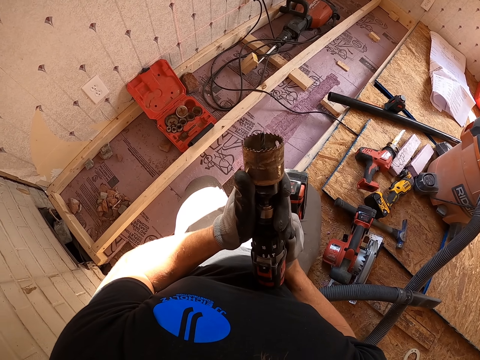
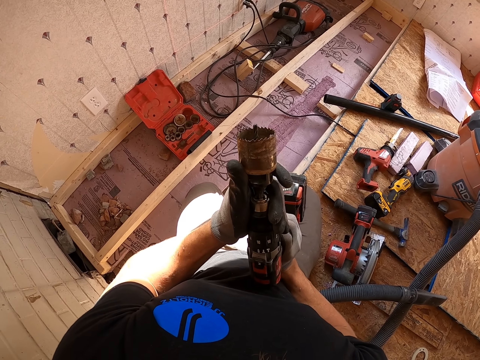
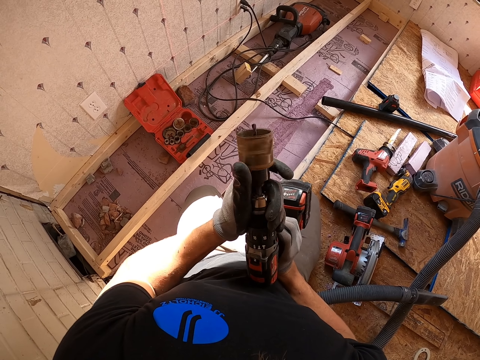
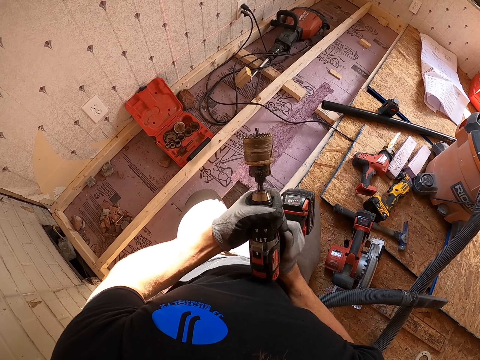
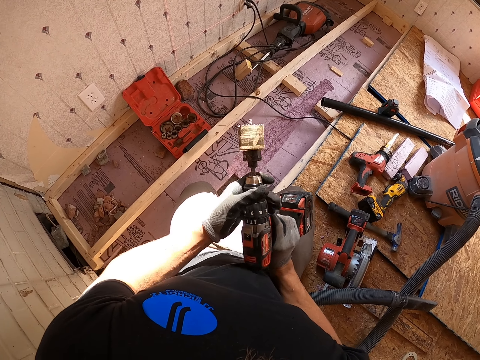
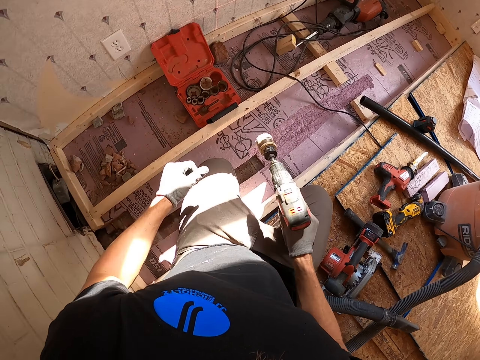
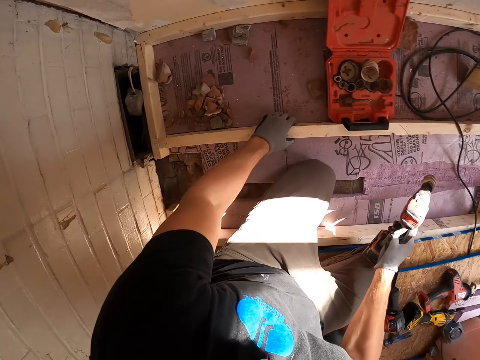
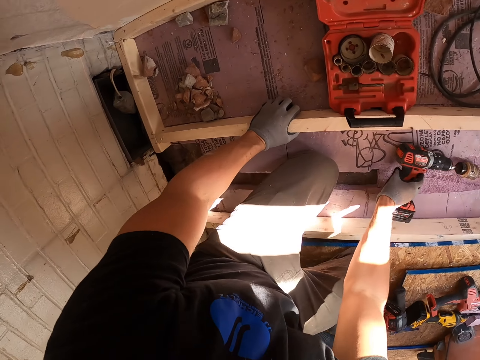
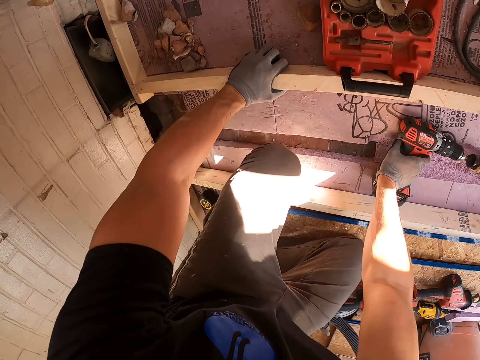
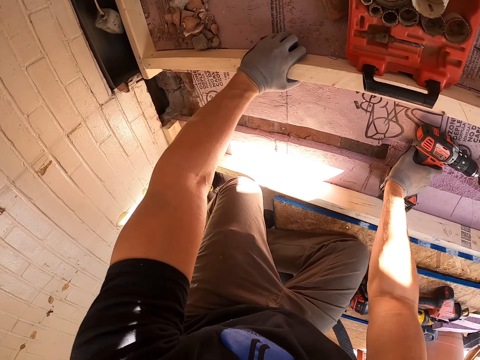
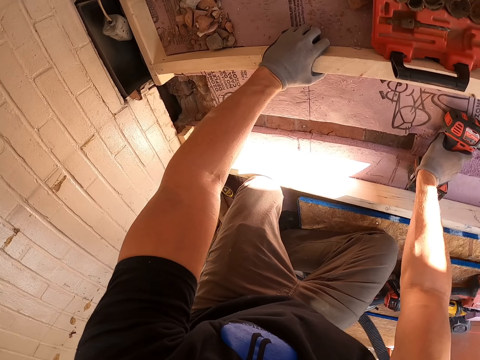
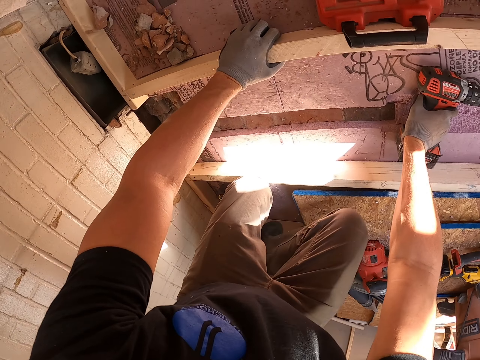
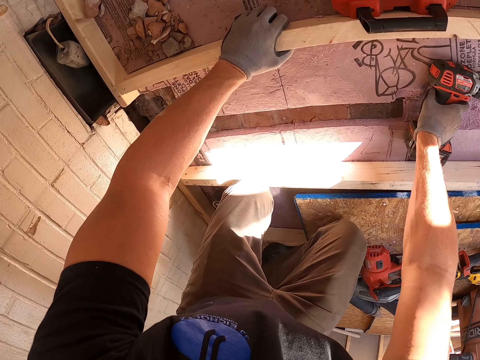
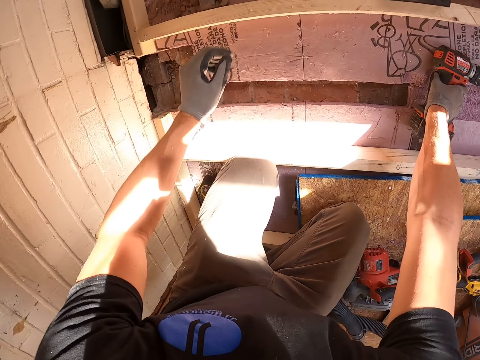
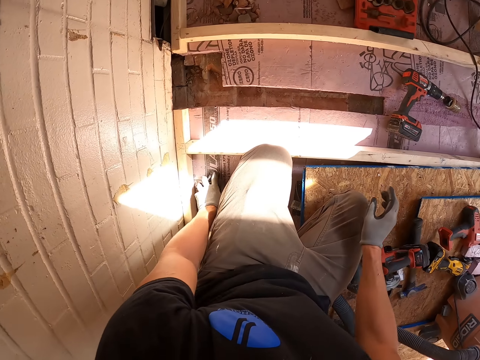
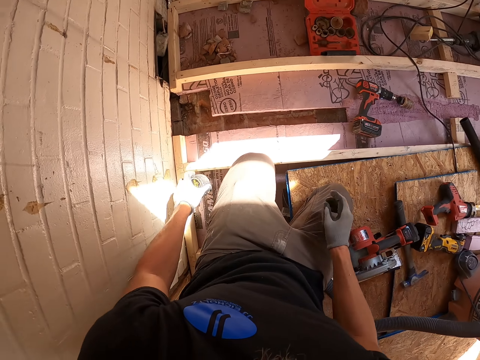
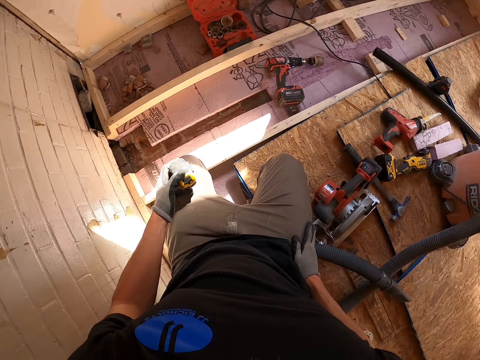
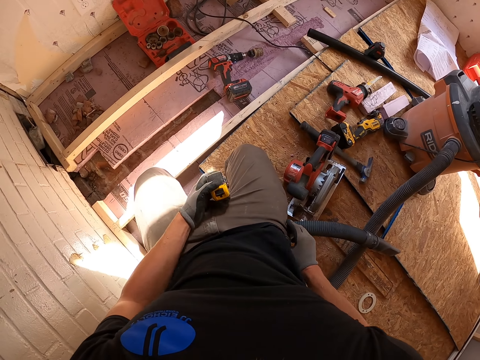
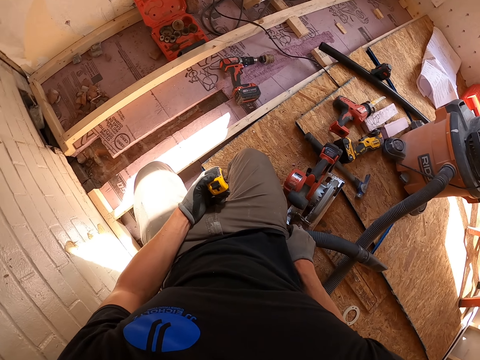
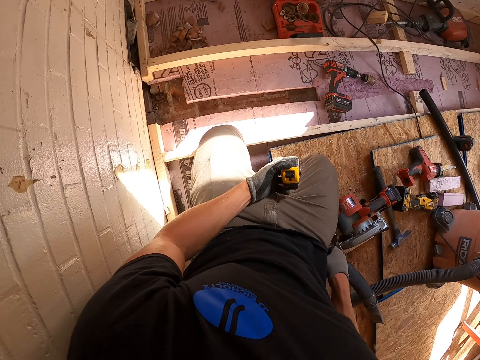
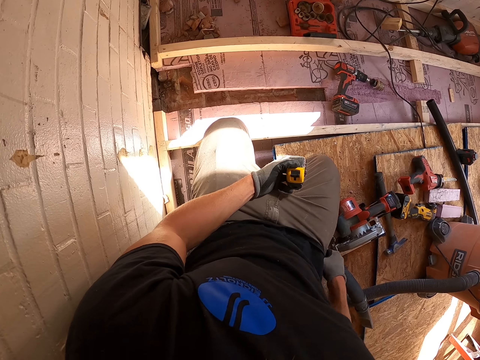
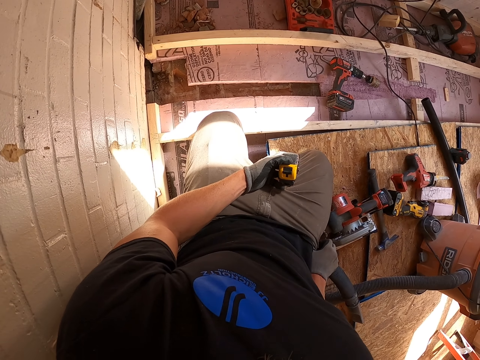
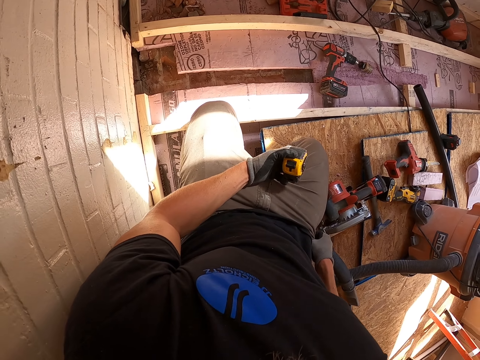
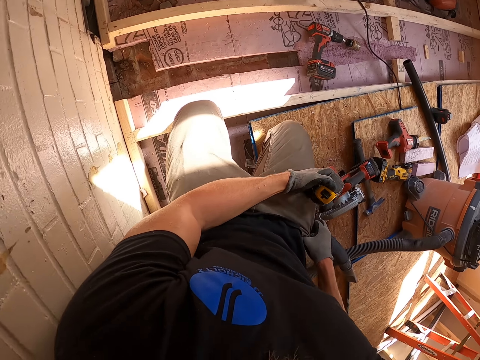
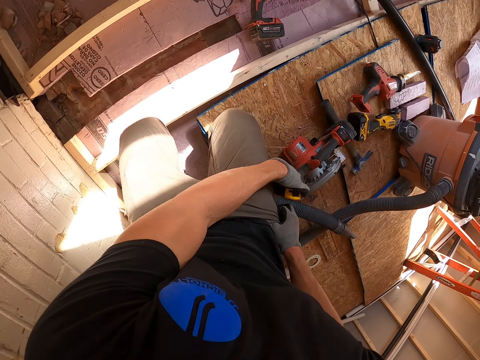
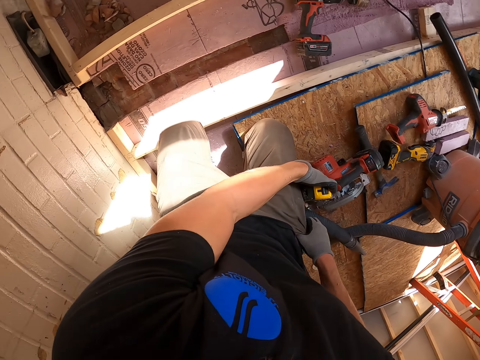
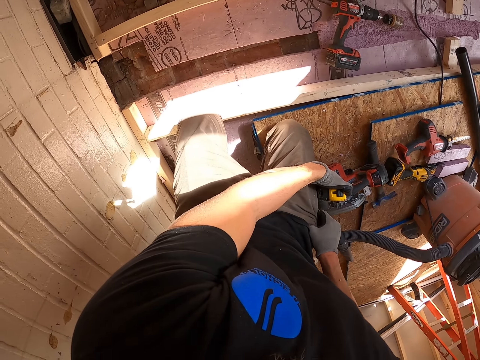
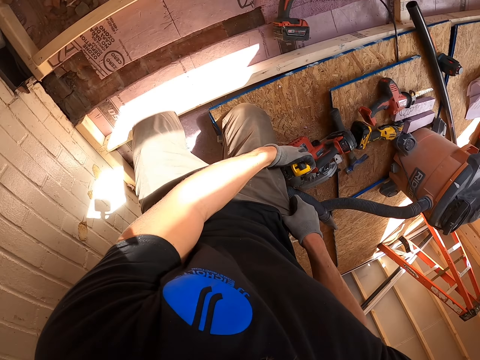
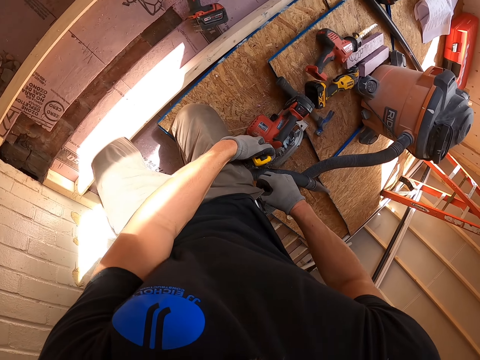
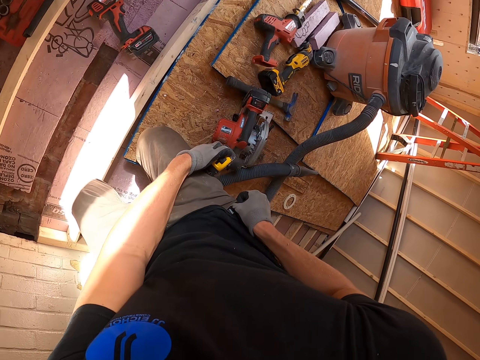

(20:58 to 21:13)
The camera wearer puts down the driller machine. They pick up the tape measure. They pick up the mark pen.

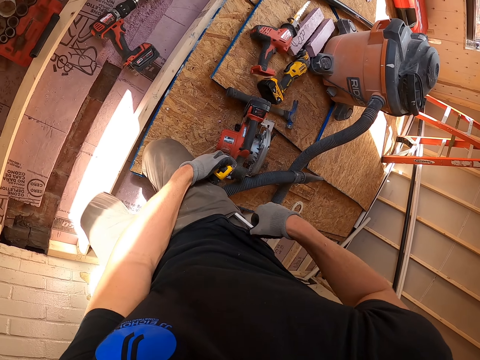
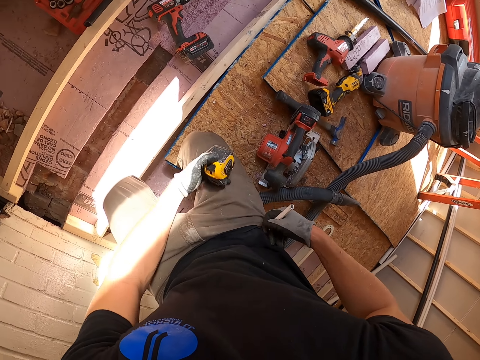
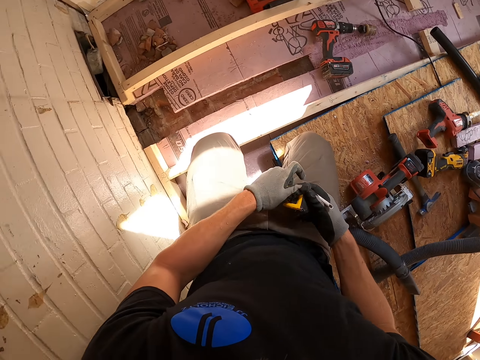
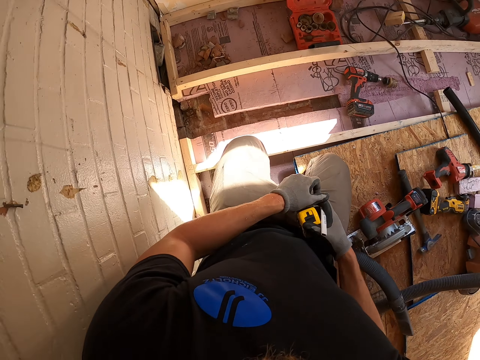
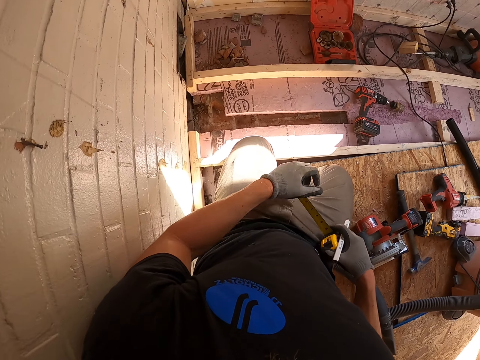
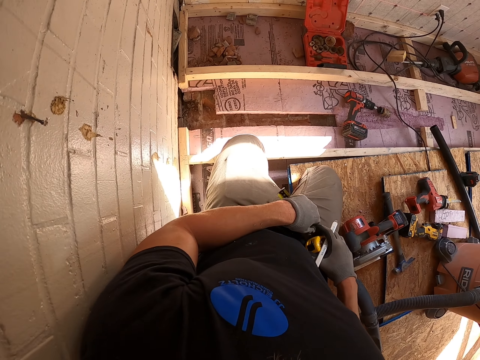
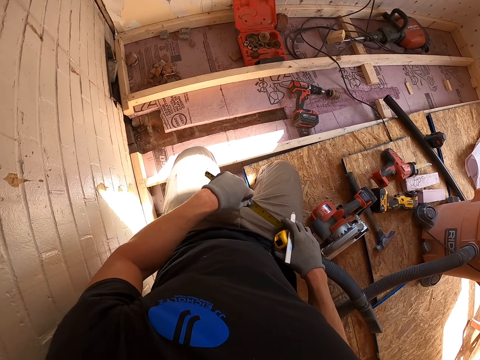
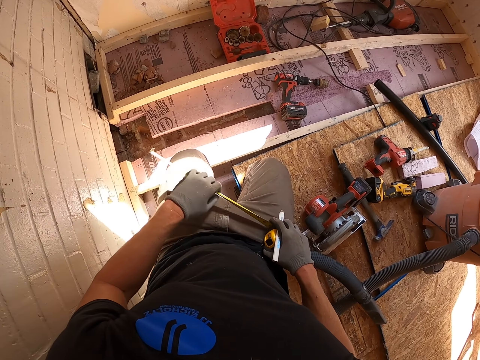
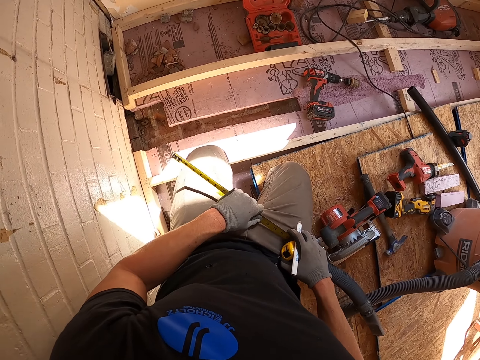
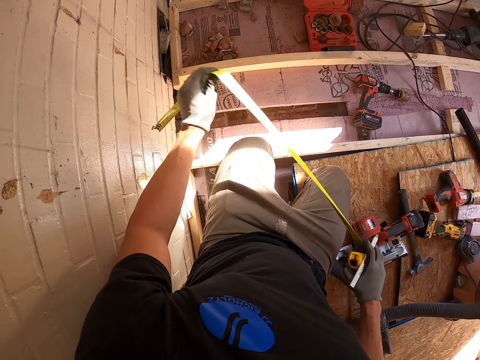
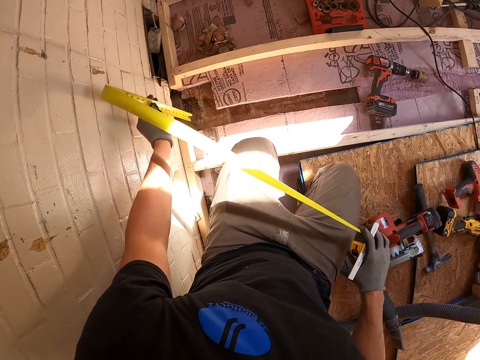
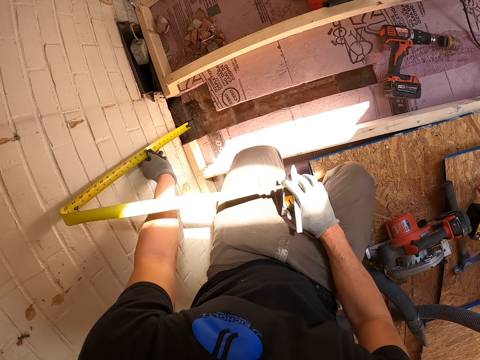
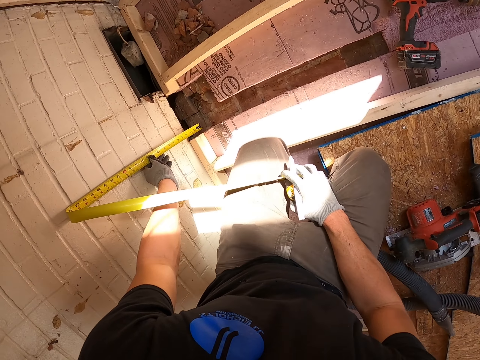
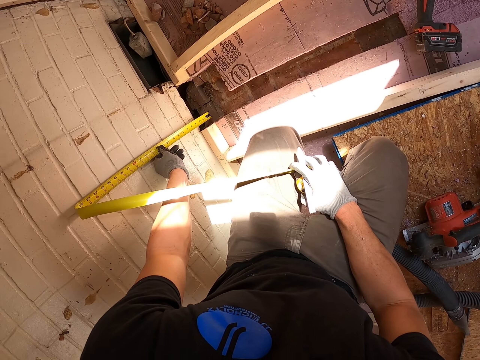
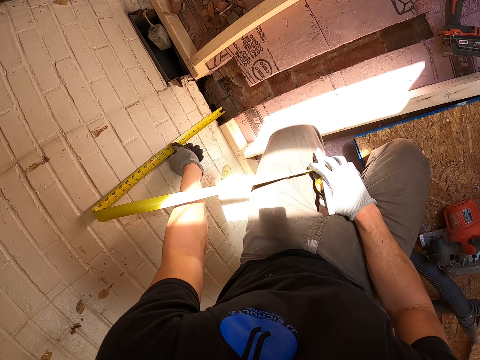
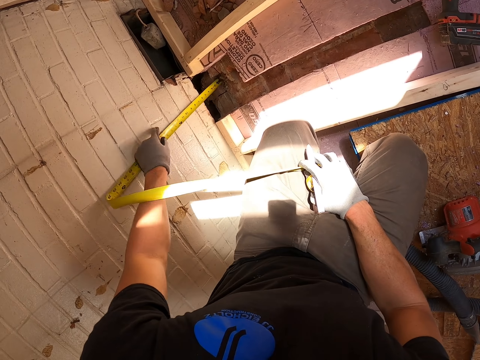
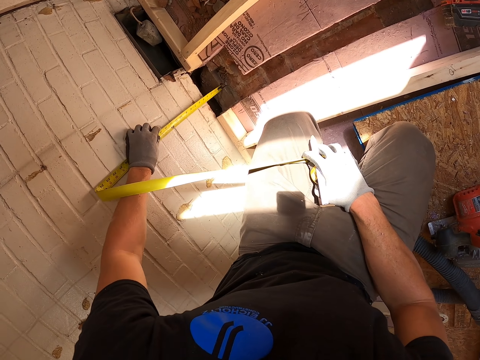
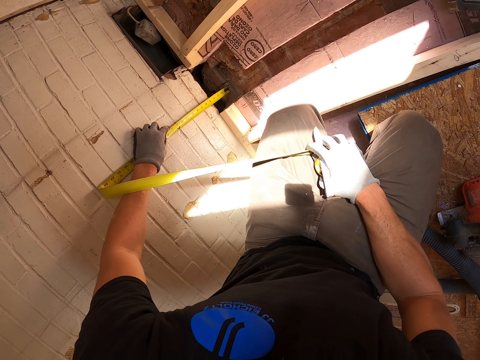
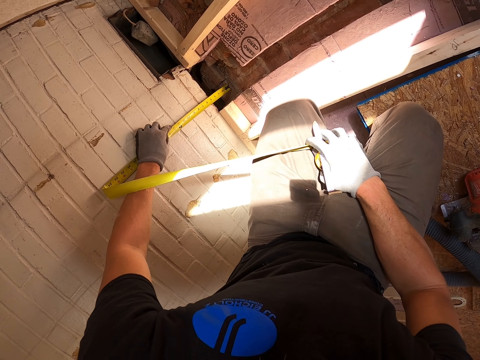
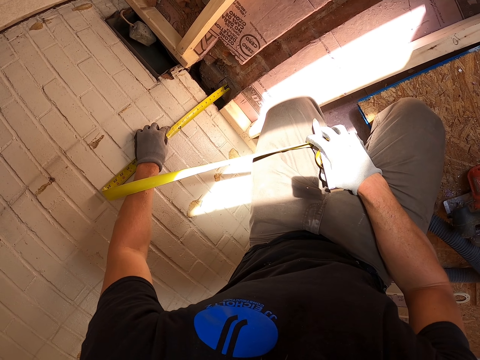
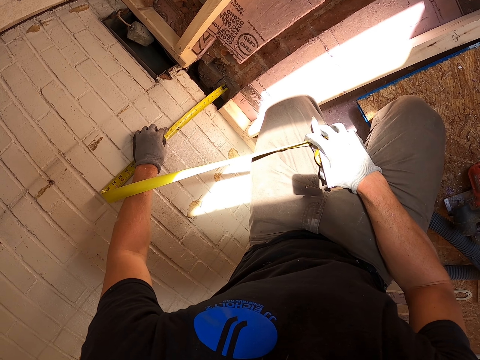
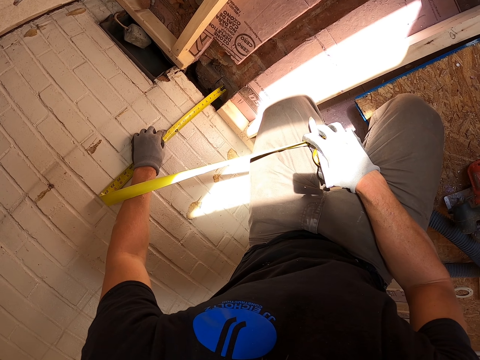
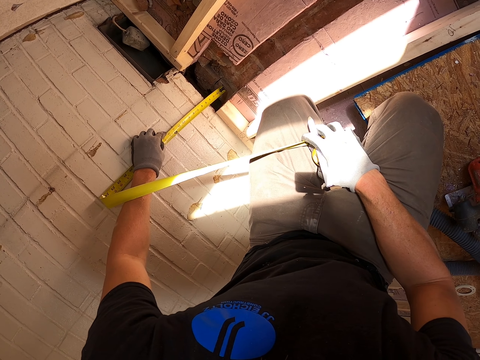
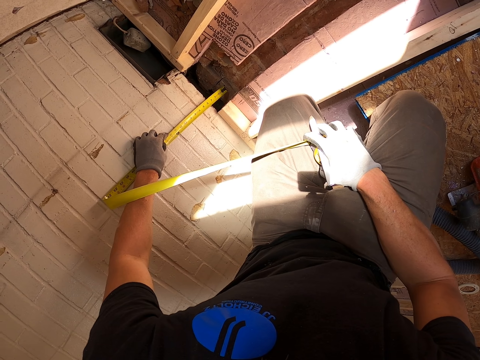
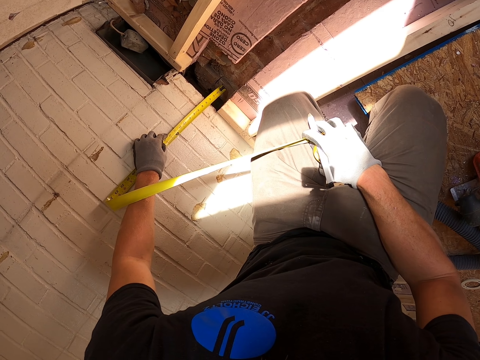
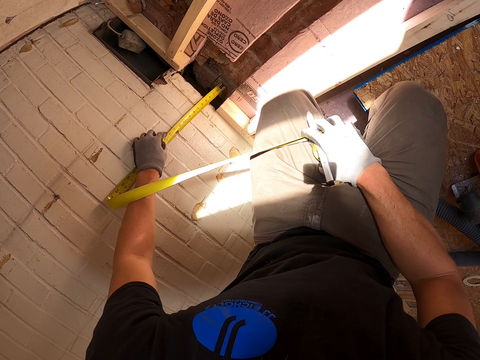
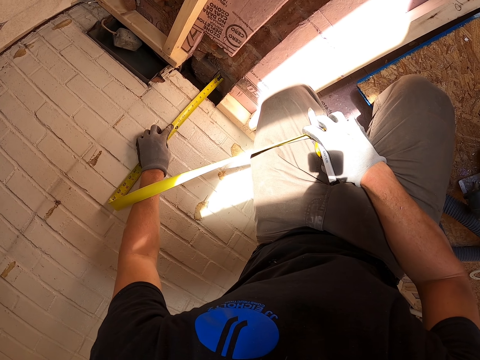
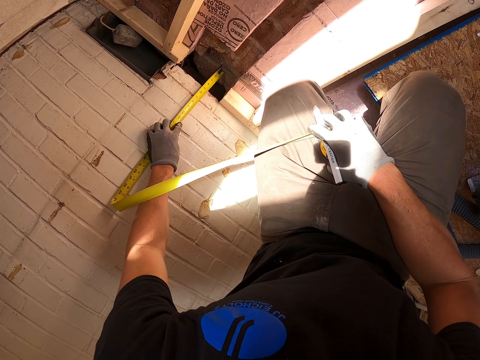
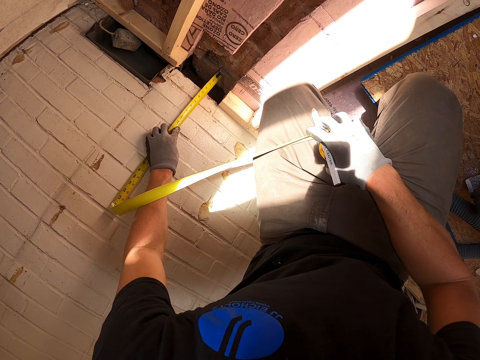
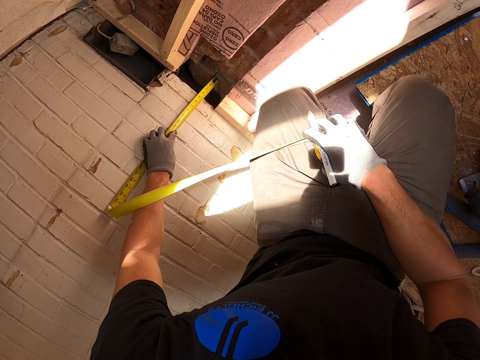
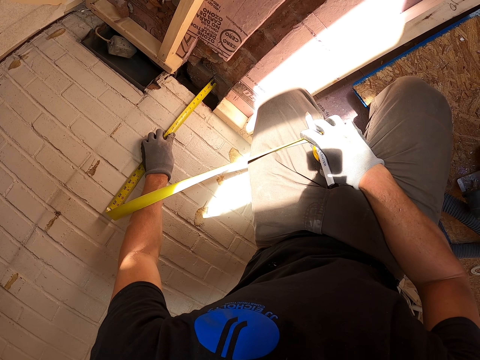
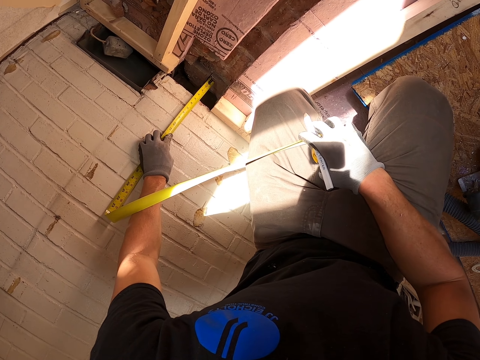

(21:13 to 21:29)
The camera wearer measures the floor. They measure the wall.
